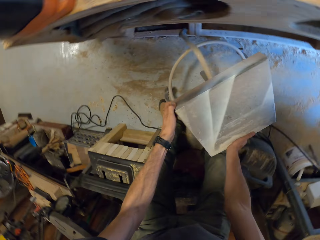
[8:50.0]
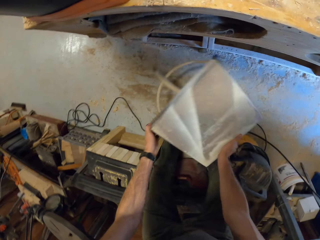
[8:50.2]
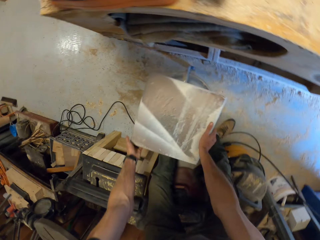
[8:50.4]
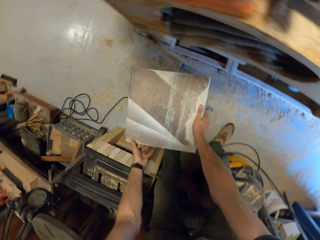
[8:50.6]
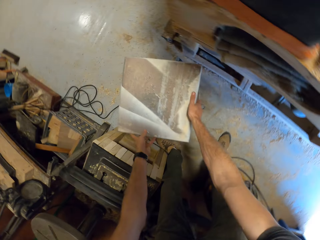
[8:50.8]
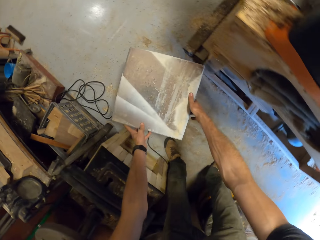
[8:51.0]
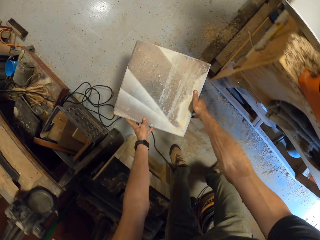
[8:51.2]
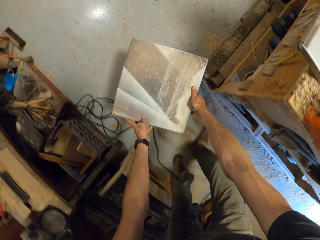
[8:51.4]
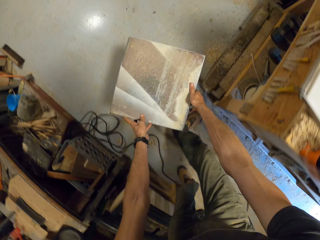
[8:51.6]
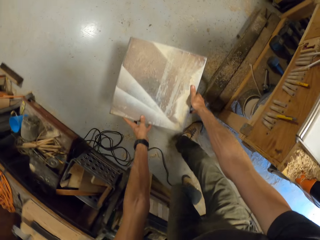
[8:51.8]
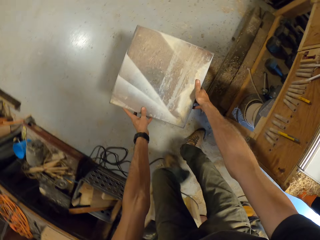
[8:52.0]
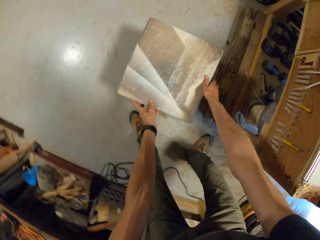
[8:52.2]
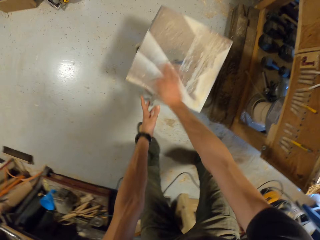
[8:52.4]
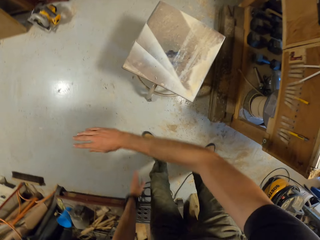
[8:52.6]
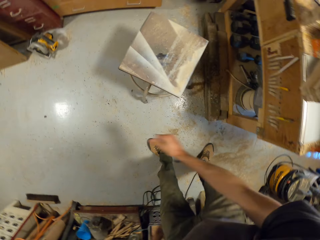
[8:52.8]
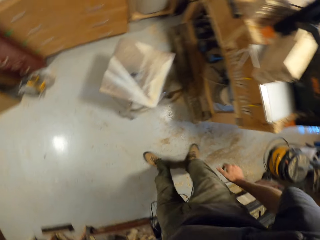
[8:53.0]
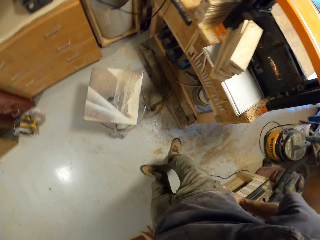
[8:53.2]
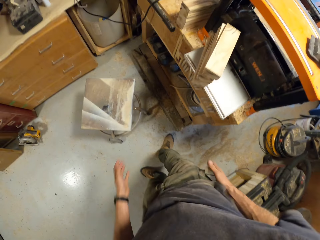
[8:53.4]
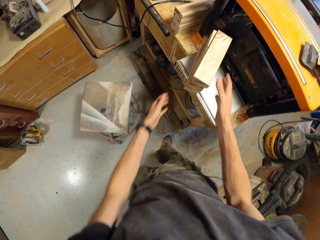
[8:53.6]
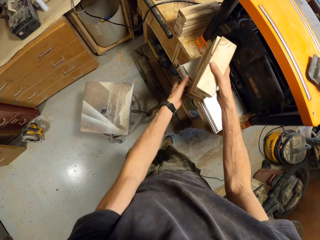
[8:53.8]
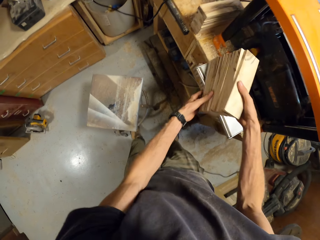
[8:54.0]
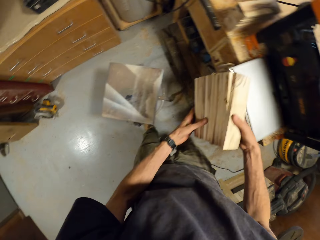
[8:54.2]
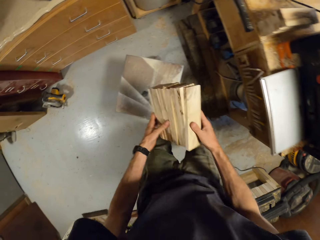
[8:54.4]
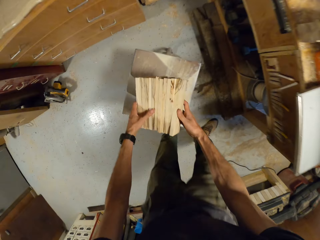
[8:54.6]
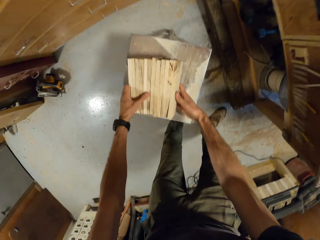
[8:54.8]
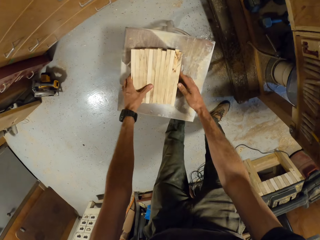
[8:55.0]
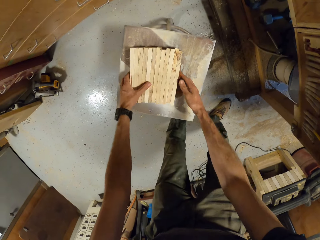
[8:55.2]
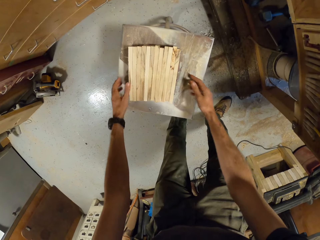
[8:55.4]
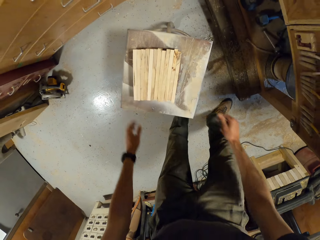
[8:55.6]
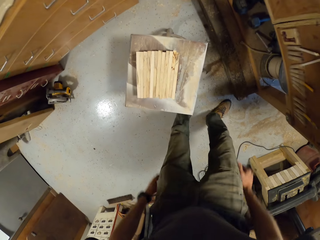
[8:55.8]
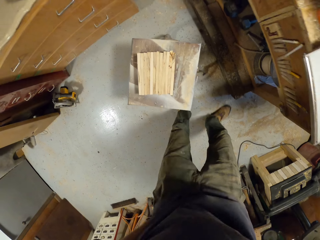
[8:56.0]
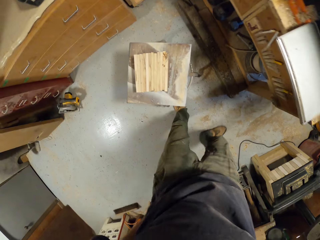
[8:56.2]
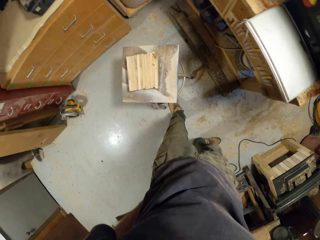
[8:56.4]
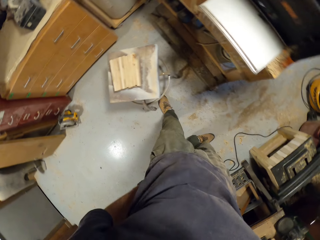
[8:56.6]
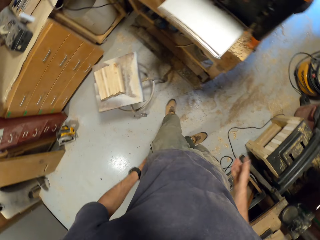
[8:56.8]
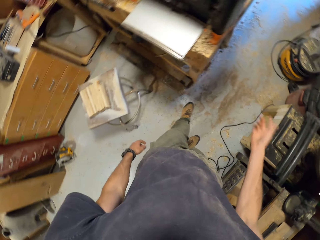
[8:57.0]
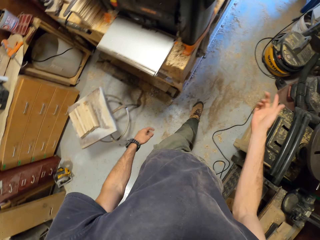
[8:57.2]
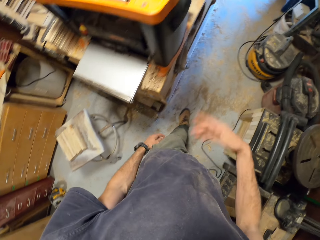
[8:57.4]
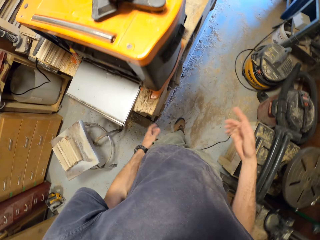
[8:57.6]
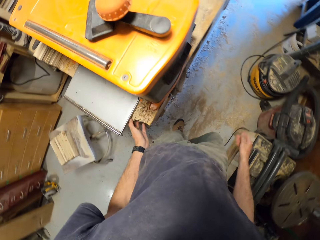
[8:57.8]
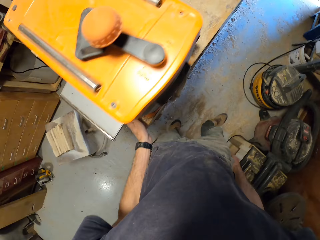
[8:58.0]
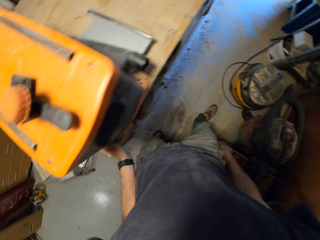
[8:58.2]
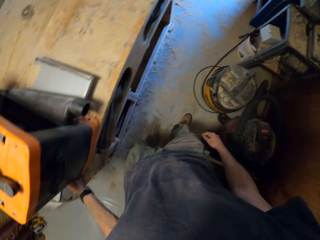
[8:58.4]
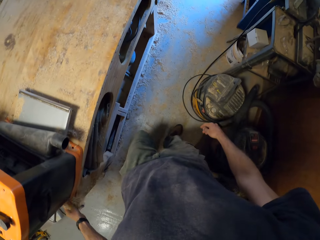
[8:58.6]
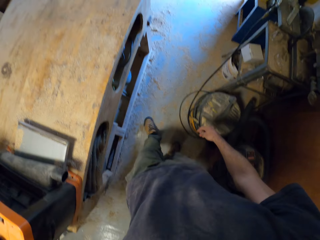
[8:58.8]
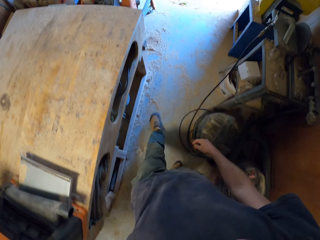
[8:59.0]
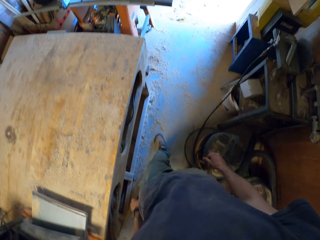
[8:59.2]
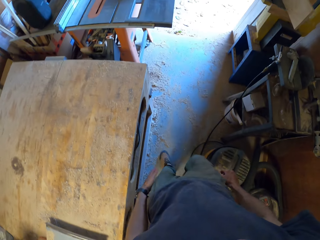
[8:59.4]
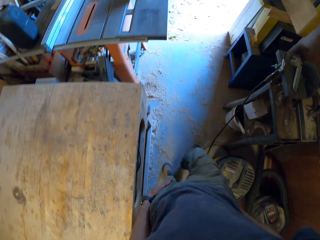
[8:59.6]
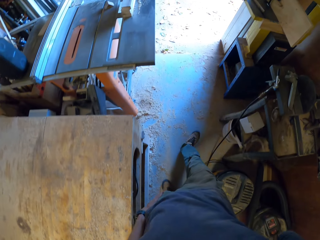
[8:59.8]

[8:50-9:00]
The camera wearer moves the stool on its wheels towards the band saw. They pick up the planks on the electric planer's feed bed. They drop the planks on the stool. They move around.

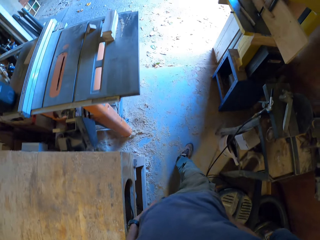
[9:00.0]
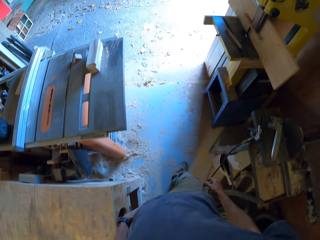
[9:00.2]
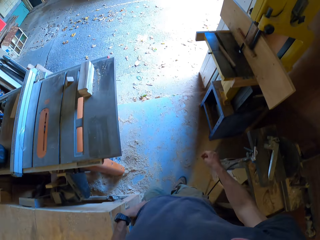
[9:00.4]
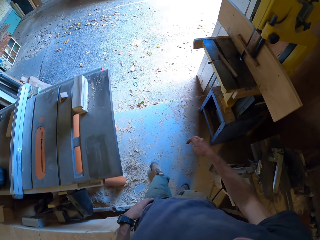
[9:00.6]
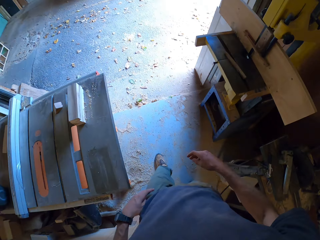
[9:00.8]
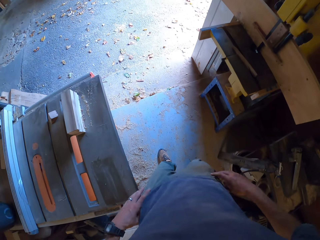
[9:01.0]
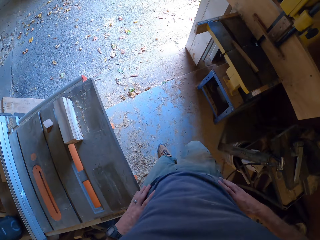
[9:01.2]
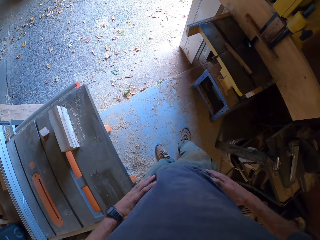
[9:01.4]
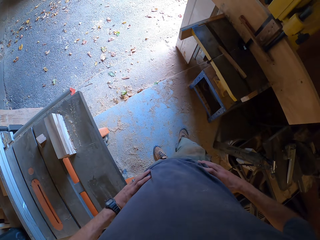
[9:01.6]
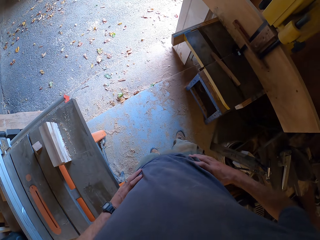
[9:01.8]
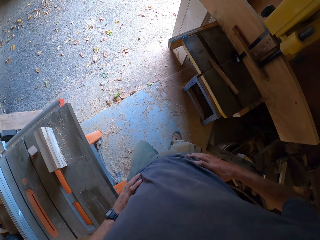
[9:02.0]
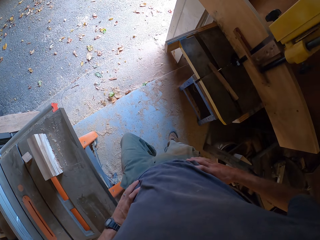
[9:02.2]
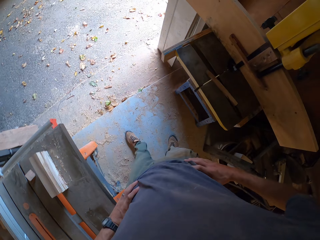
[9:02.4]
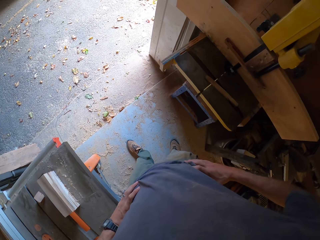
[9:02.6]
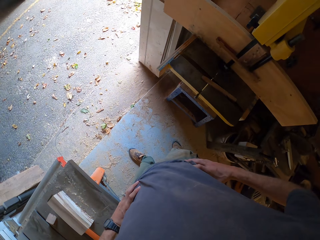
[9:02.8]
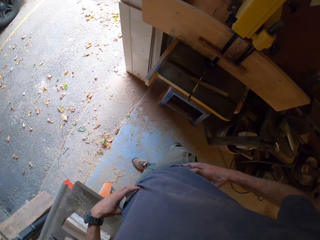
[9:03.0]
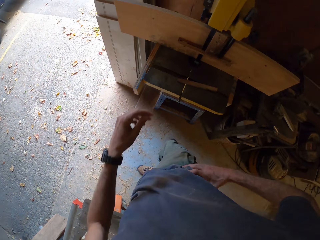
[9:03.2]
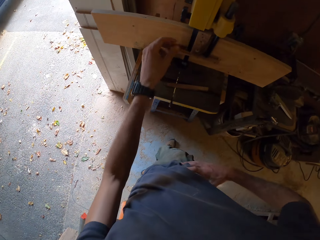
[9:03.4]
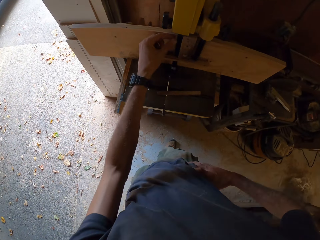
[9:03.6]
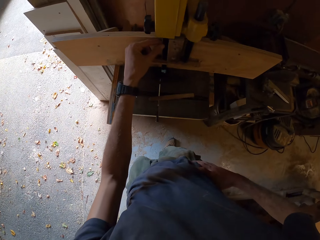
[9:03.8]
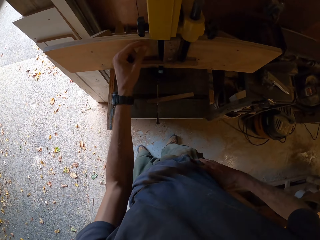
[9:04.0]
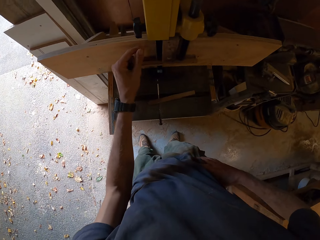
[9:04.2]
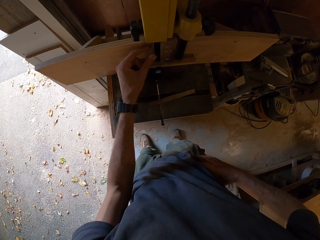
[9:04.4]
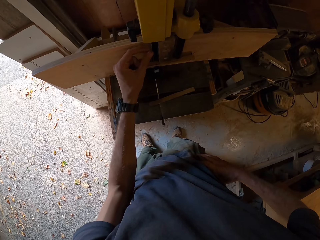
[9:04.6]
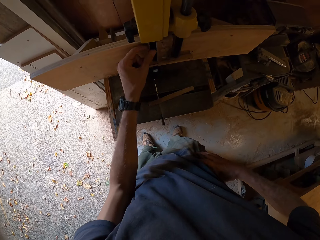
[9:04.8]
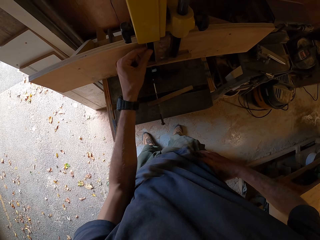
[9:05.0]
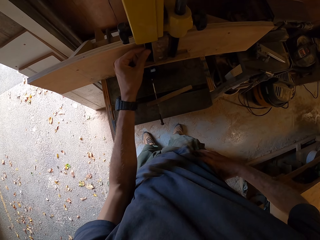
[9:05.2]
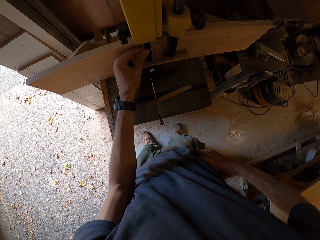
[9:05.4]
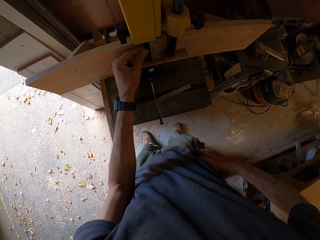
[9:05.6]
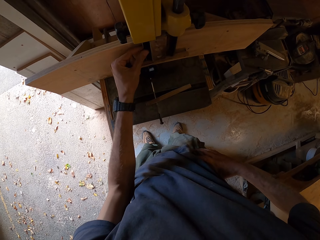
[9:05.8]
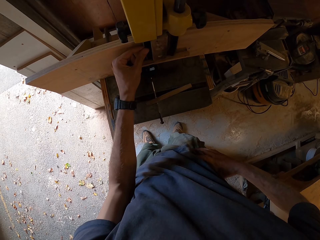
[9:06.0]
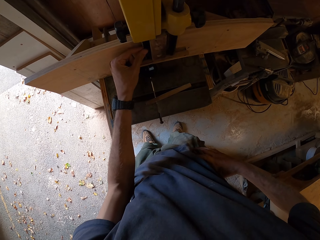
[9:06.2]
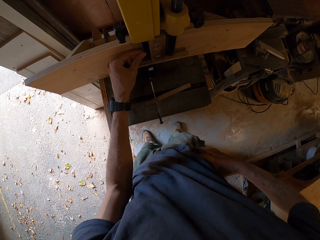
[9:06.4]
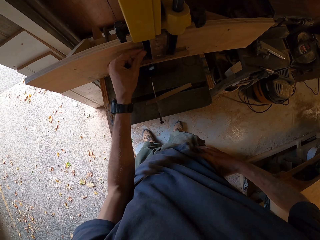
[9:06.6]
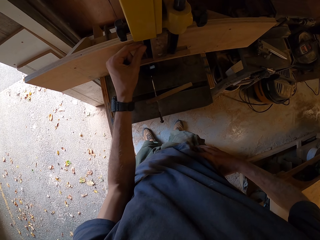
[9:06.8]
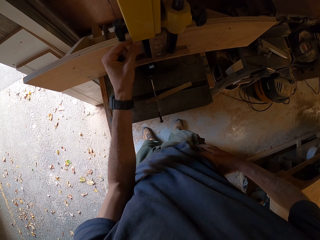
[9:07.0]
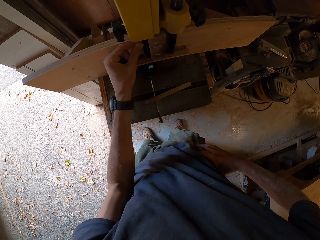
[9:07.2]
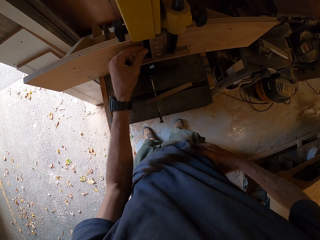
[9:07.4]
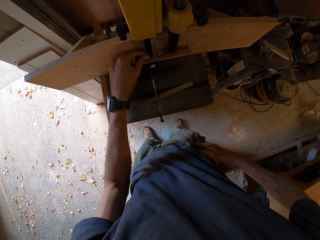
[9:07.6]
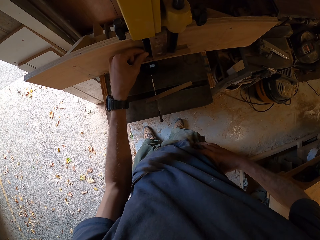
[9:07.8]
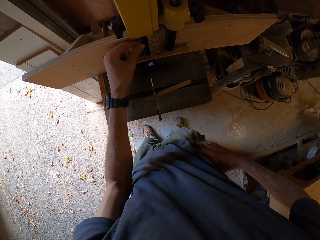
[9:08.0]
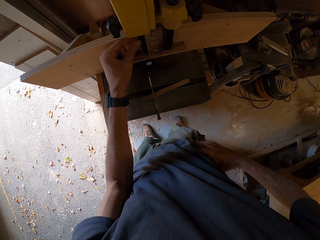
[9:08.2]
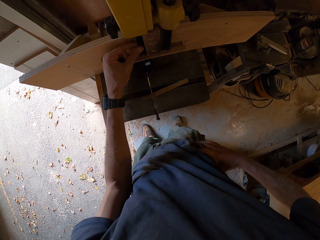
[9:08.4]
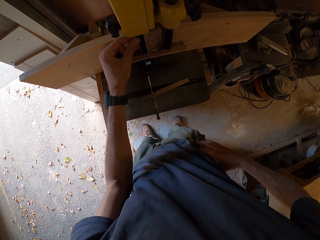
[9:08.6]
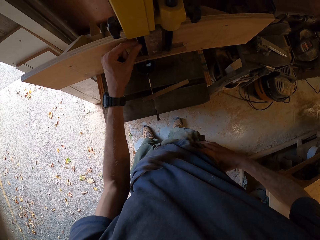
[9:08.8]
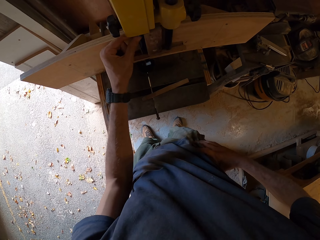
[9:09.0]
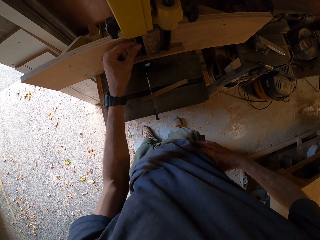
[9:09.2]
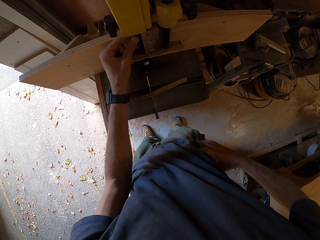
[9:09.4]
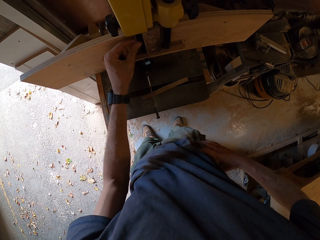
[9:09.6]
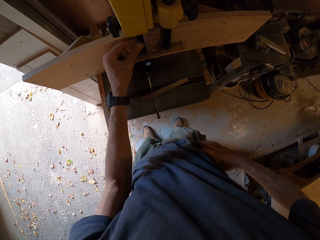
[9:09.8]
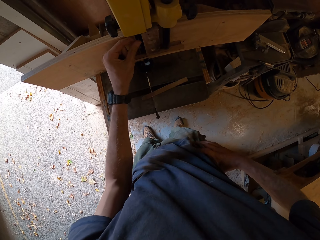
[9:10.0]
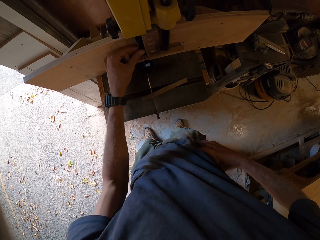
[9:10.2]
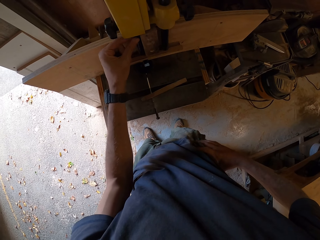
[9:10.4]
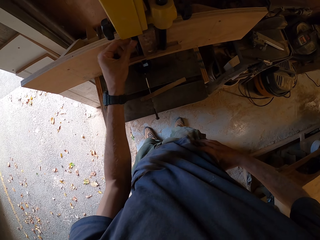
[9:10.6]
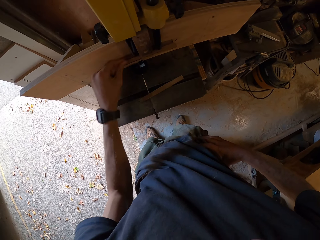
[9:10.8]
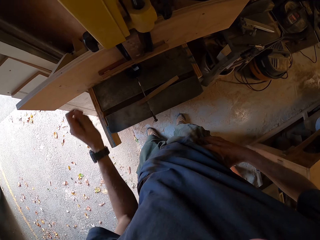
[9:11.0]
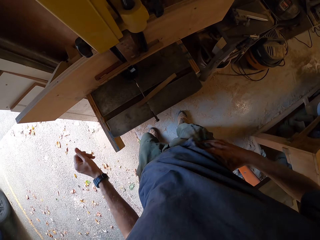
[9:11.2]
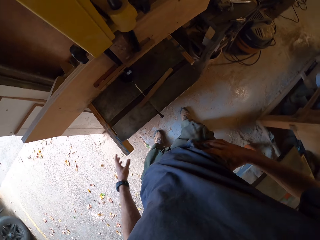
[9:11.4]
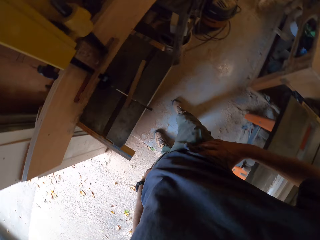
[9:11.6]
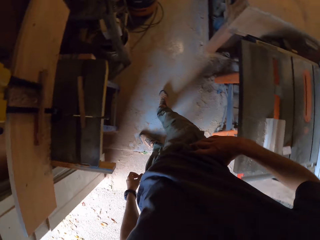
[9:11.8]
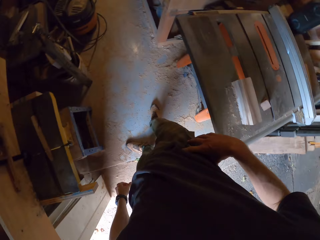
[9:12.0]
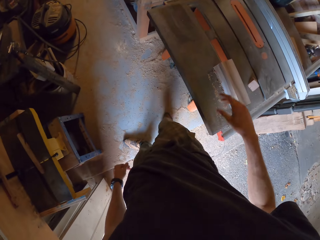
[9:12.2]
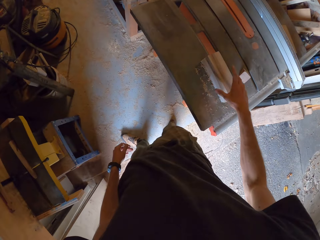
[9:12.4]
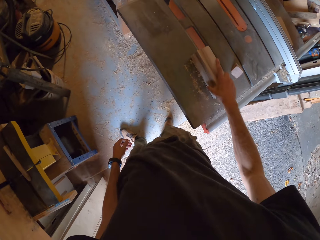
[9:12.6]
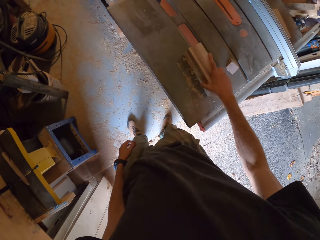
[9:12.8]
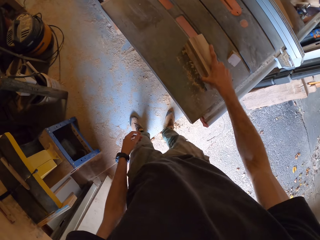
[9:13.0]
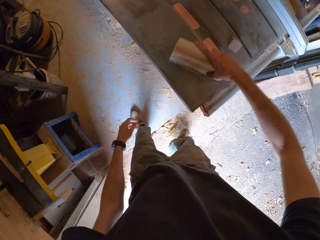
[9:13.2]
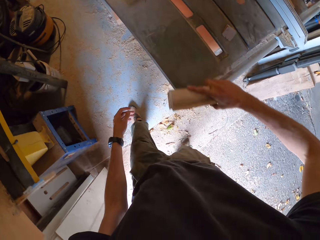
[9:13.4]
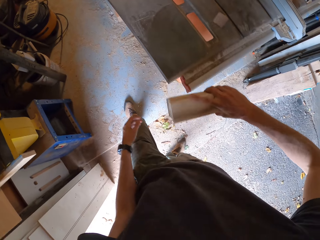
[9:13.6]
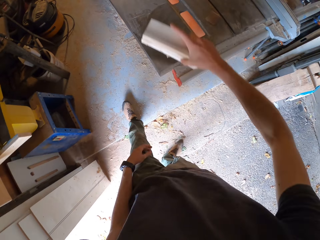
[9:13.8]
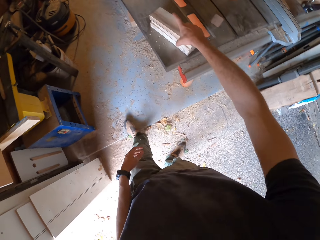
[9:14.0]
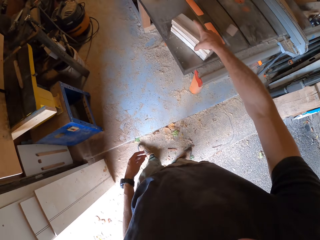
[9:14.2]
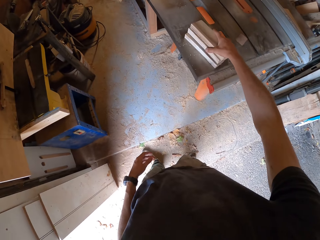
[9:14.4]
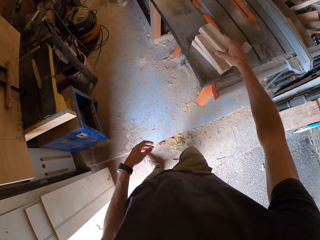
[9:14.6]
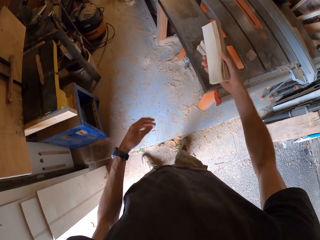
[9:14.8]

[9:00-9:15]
The camera wearer looks around. He rubs the band saw's blade with his left hand. He touches the wood planer. He arranges the planks on the table. He picks up a plank from the table with his right hand.
